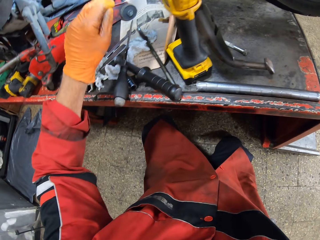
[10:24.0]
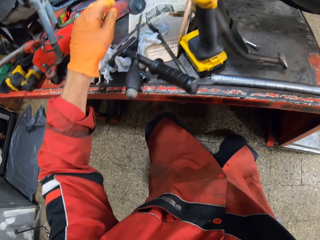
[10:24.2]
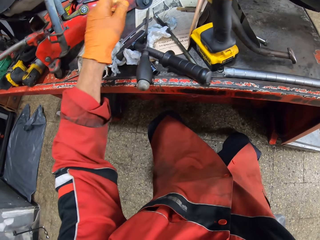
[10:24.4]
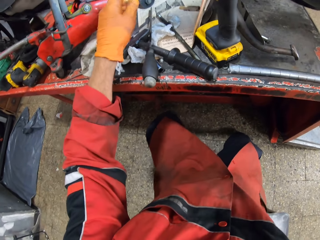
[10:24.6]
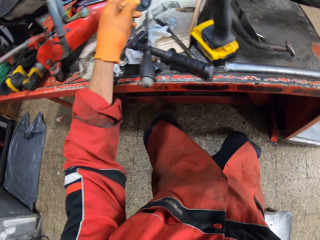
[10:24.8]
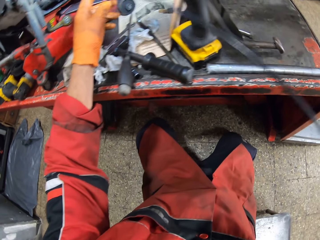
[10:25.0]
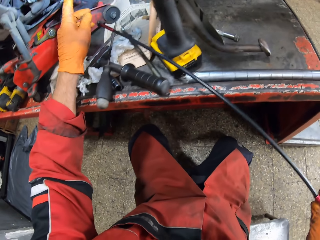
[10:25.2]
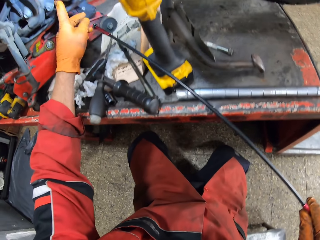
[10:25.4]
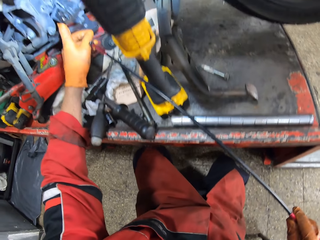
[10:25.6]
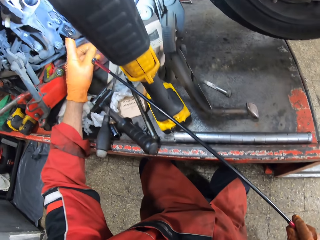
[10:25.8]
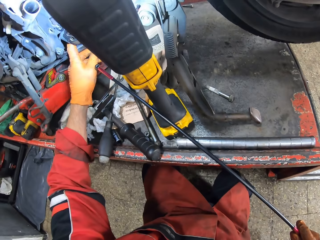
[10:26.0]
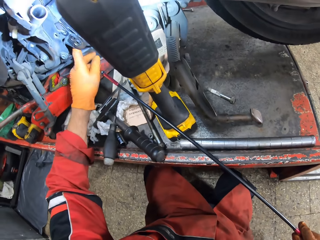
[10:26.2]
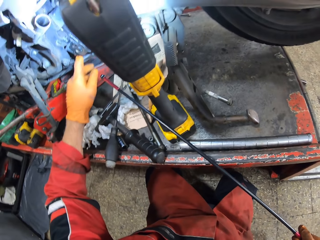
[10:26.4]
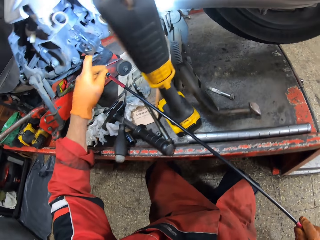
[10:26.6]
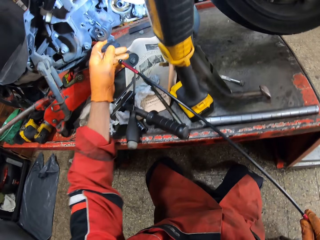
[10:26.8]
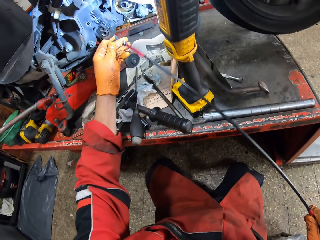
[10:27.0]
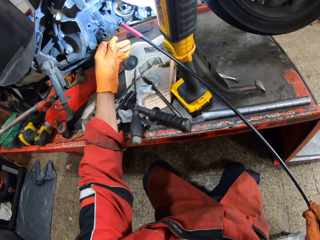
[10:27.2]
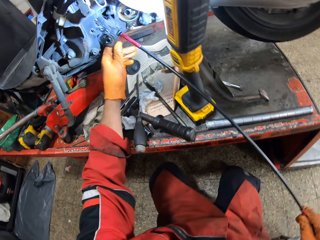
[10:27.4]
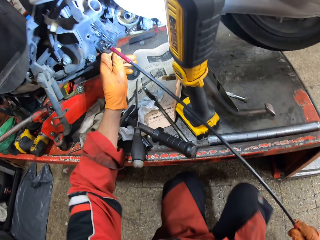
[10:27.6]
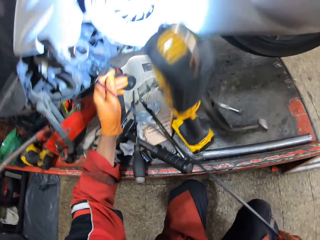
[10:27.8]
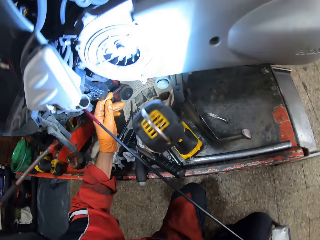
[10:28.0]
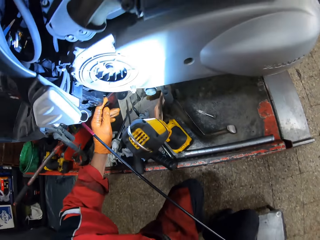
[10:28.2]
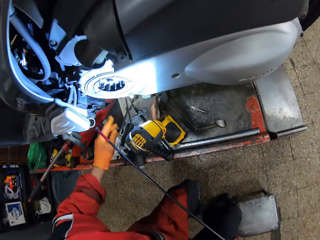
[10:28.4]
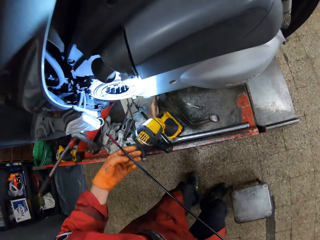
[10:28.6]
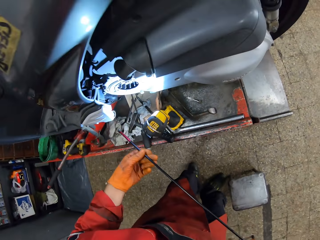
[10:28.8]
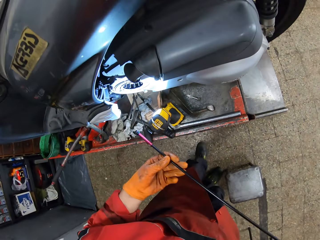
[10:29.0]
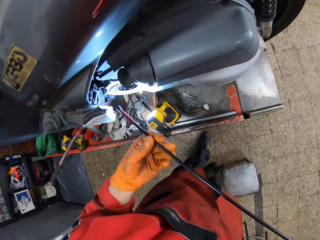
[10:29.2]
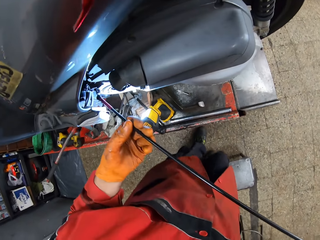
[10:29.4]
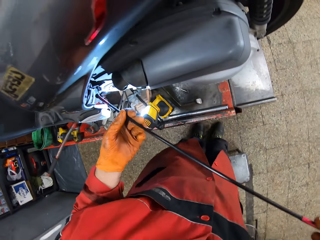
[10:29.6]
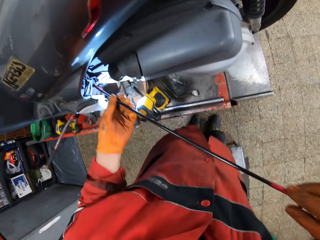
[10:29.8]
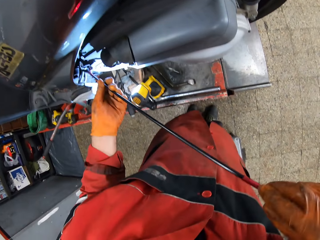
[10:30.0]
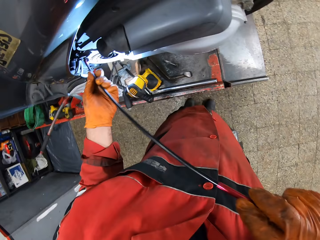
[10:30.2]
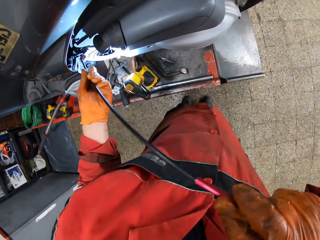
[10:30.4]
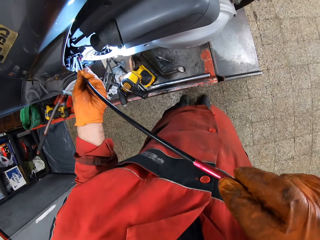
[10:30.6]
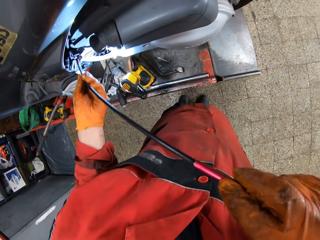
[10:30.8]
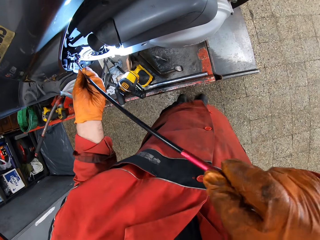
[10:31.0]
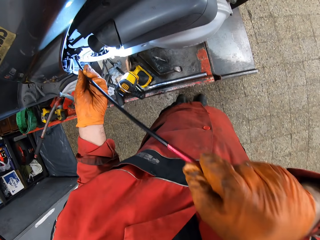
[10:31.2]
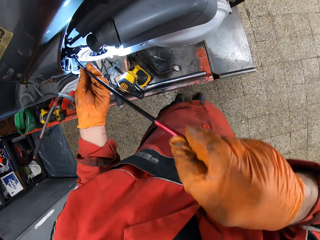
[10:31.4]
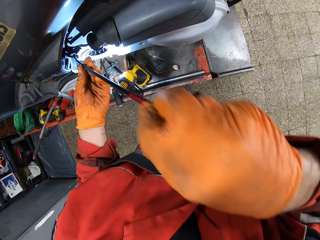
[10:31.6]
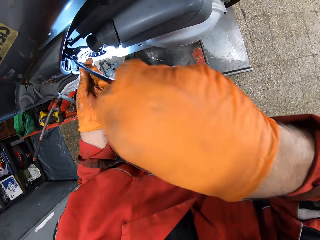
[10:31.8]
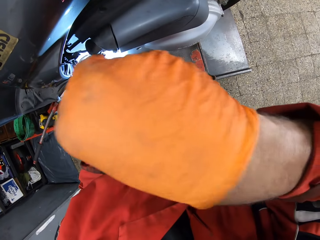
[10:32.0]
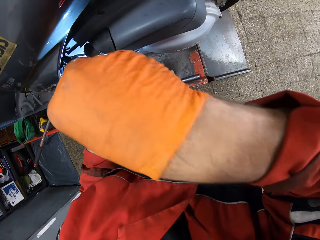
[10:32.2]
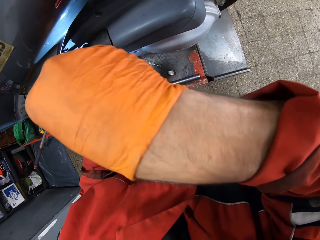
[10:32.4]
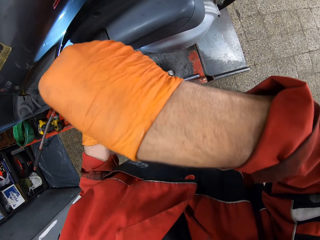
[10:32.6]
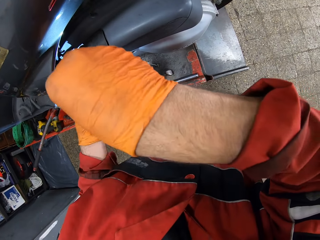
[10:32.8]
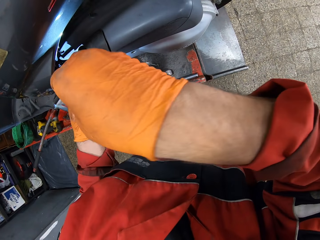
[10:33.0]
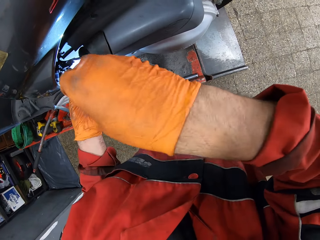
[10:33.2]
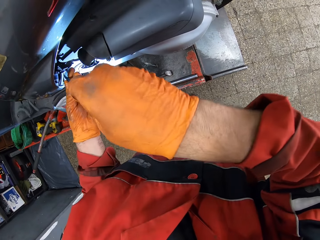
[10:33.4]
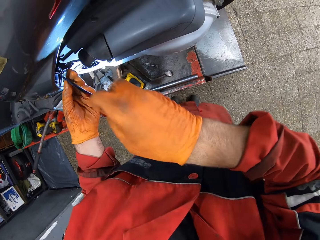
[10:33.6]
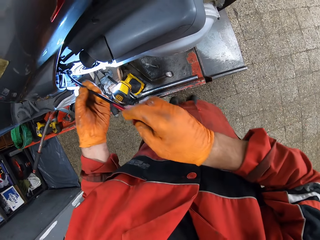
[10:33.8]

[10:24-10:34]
The camera wearer touches the bolt with a hand. They hold something. They fix the bolt with something.

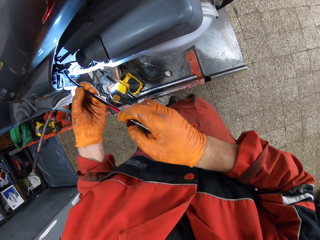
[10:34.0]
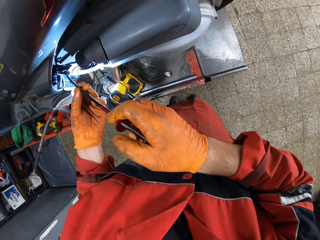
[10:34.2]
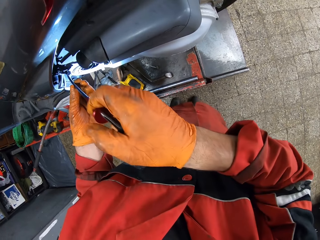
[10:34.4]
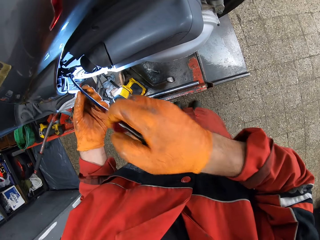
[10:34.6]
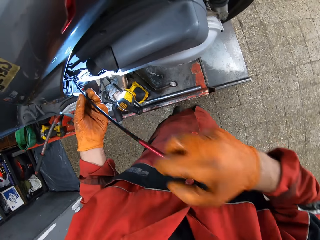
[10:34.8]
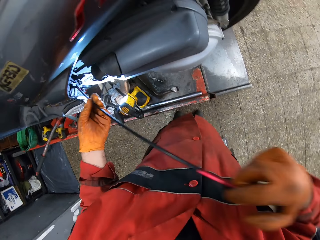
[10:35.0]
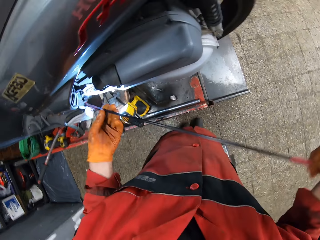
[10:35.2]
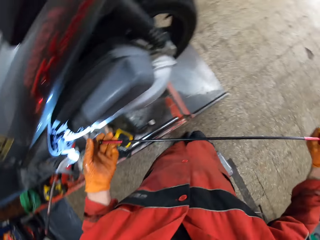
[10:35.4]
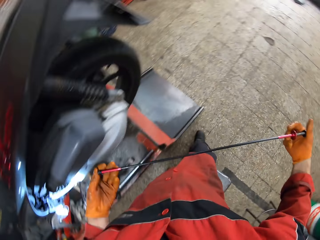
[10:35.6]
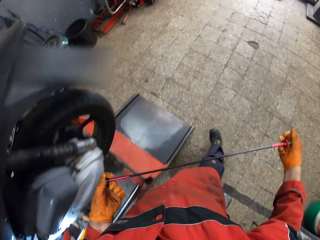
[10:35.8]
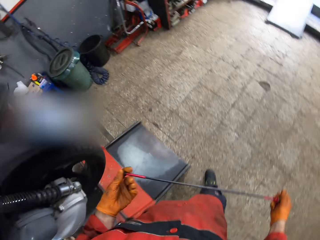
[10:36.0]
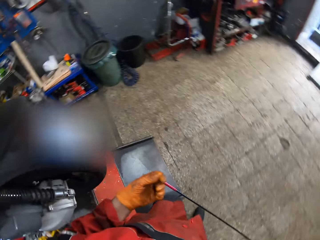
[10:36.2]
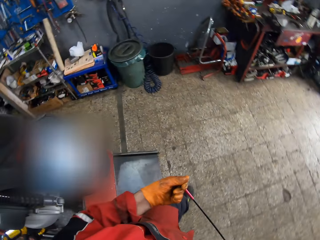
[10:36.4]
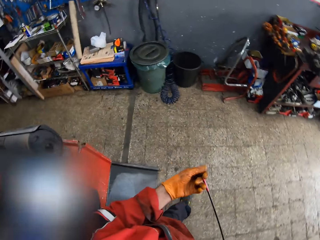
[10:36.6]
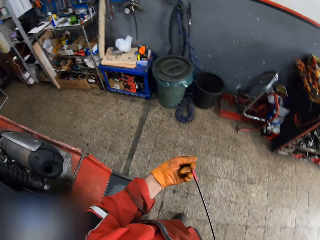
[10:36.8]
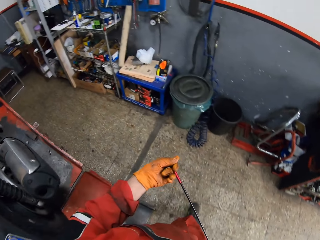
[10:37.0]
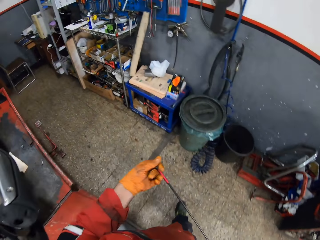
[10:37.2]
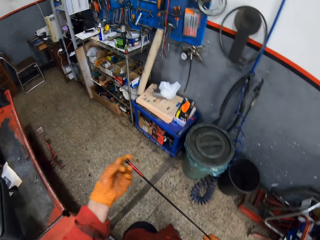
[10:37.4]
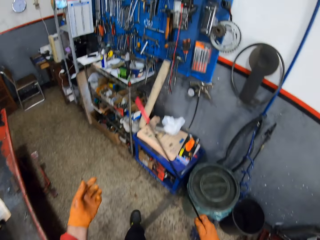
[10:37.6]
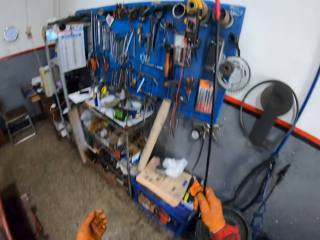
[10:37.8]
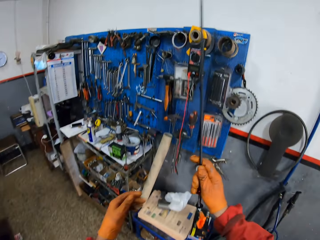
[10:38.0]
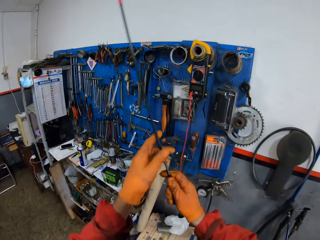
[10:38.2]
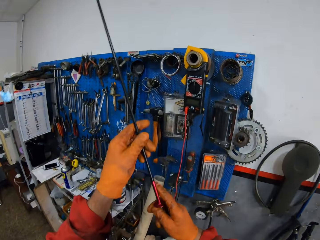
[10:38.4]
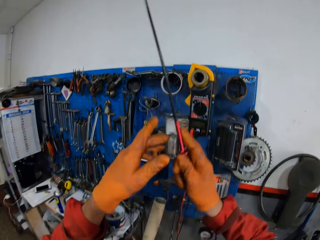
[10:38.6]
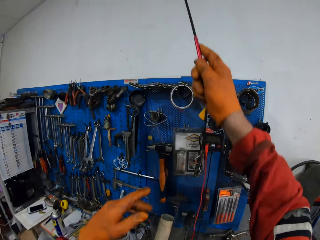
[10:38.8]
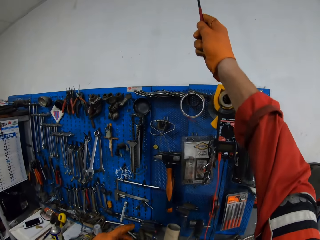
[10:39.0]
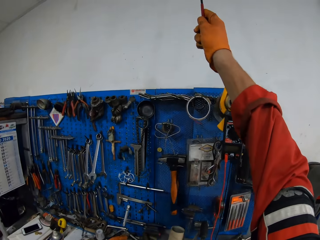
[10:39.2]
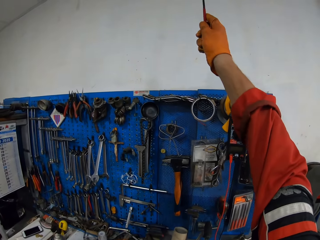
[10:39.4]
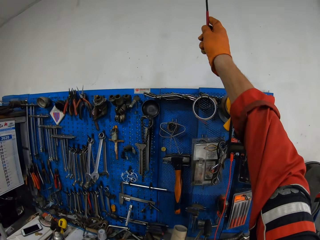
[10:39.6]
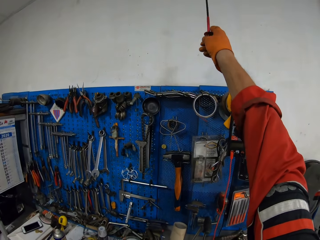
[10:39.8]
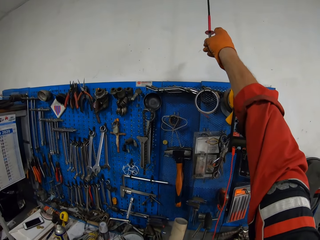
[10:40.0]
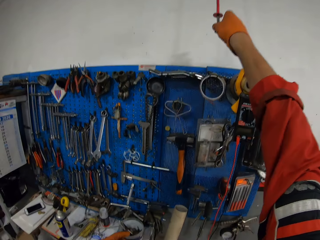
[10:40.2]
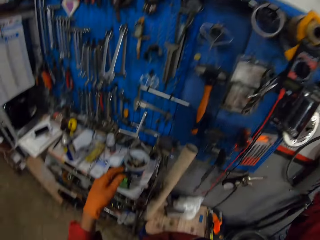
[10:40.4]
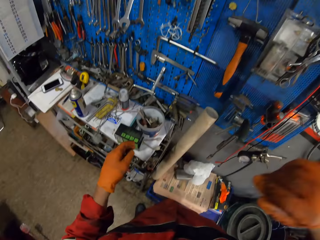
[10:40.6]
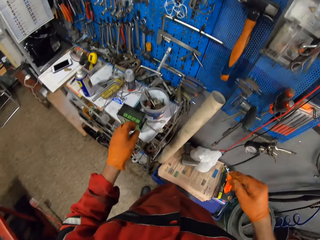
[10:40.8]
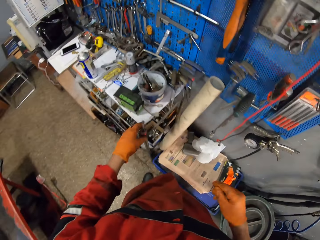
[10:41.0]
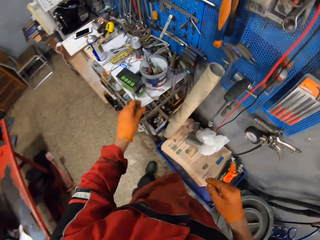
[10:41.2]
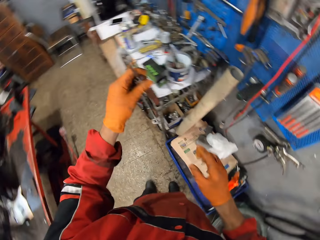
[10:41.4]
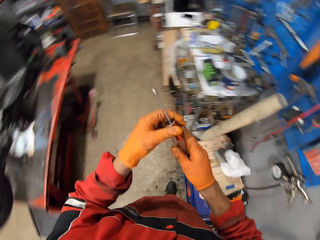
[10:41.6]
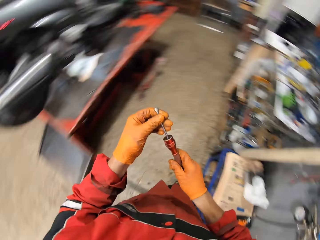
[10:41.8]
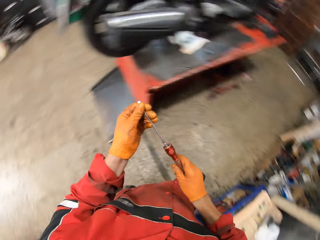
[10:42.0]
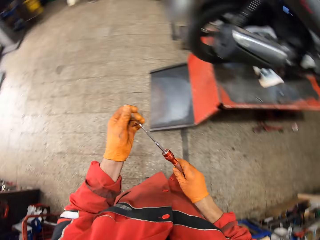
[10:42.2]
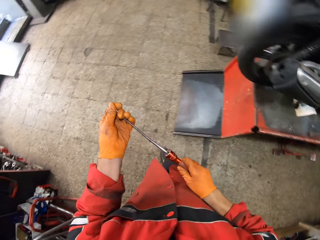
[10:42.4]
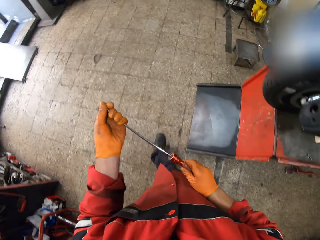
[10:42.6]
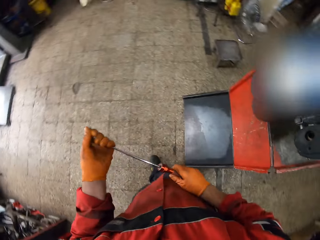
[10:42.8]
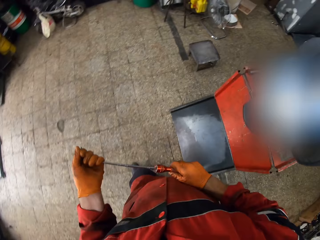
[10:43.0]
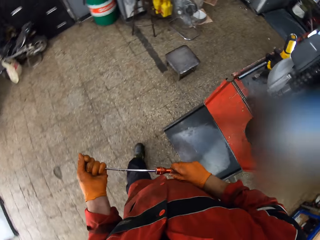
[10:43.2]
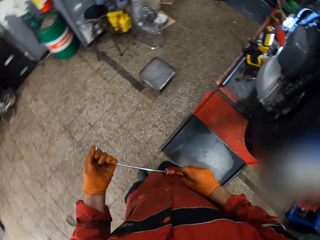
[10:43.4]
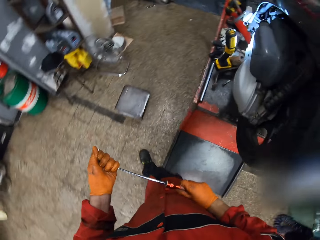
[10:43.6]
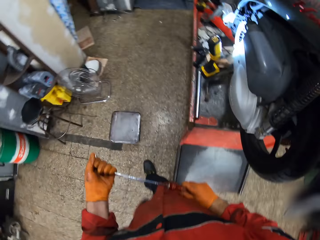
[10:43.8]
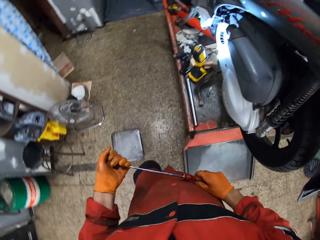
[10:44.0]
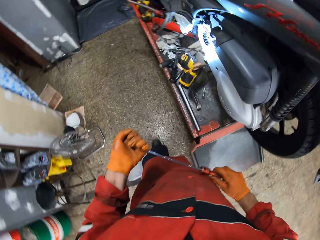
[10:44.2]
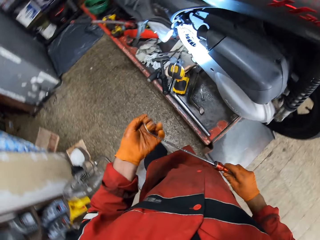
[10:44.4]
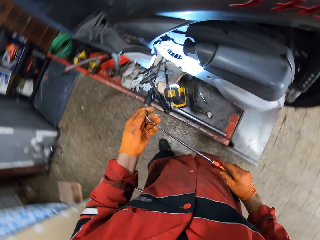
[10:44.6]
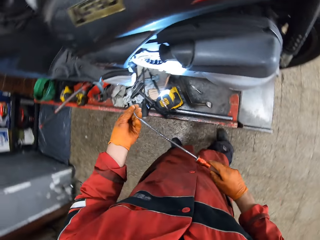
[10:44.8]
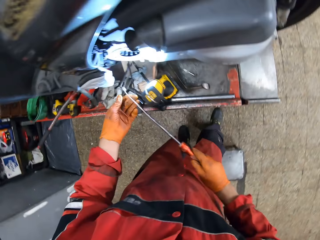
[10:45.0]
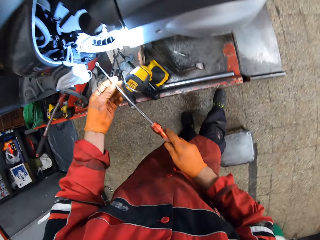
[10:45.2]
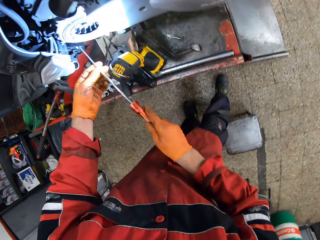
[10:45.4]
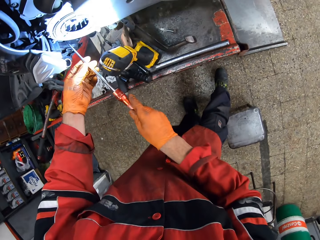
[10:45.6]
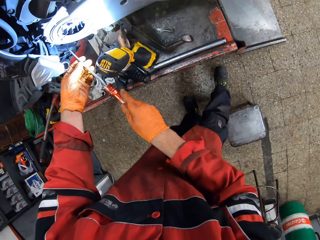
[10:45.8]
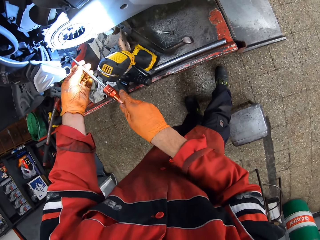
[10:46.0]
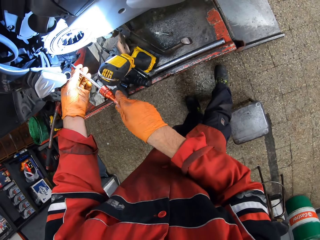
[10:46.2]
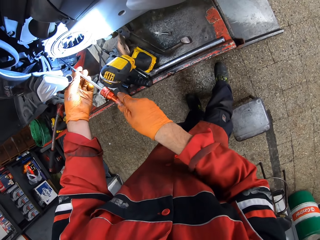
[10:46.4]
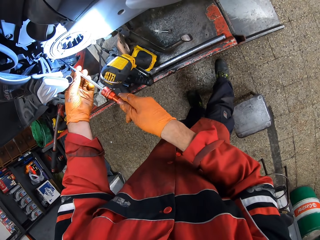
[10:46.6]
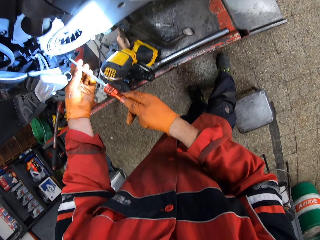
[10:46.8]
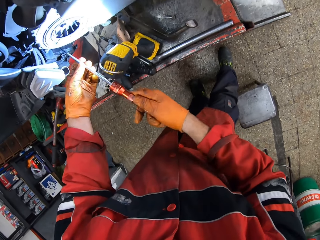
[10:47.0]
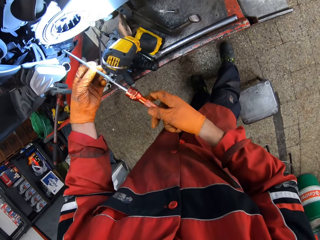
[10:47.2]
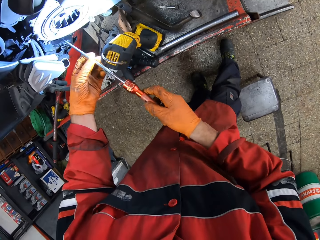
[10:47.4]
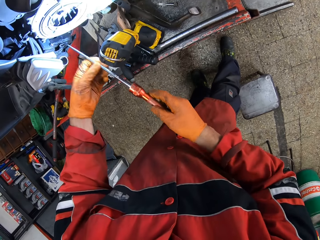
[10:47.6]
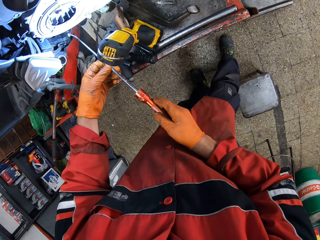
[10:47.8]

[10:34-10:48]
The camera wearer holds something. He walks to the other side of the workshop, toward the tools. He holds something with his hands. He hangs the long screwdriver on a wall with his right hand. He holds something with his right hand. He picks up a screwdriver. He holds another long screwdriver with both hands. He walks to the side of the motorcycle in the garage. He inserts the second long screwdriver into the motorcycle with both hands. He removes the bolt with the screwdriver.
